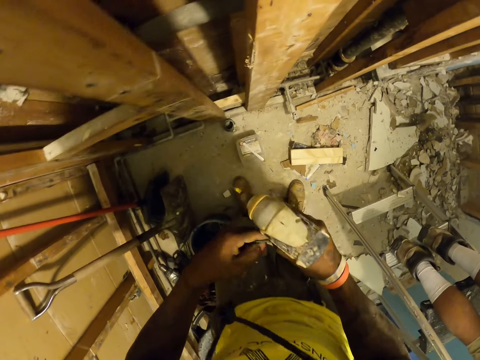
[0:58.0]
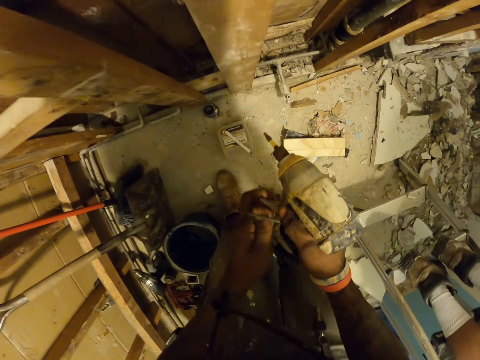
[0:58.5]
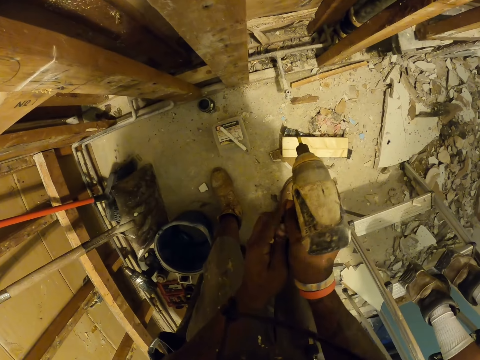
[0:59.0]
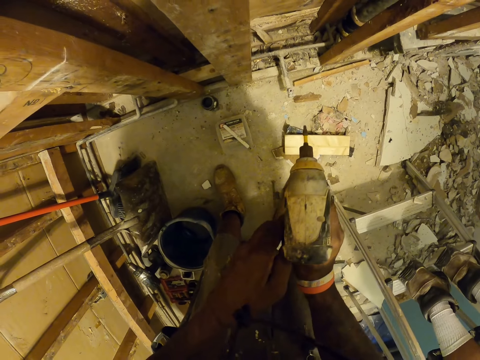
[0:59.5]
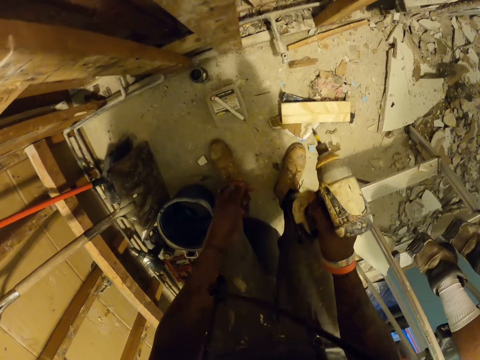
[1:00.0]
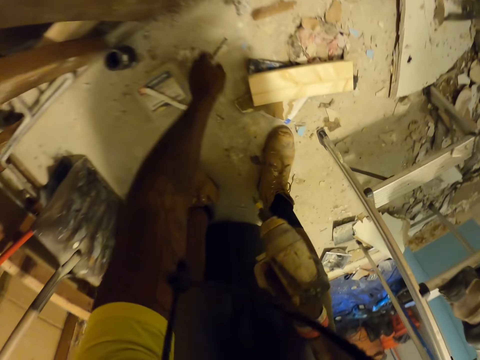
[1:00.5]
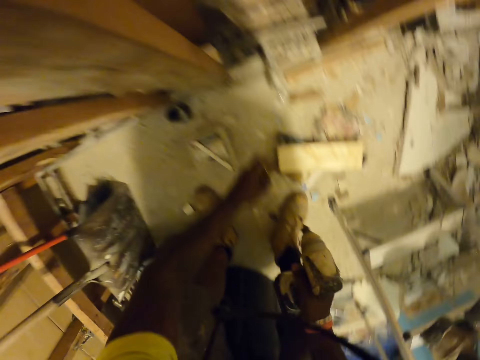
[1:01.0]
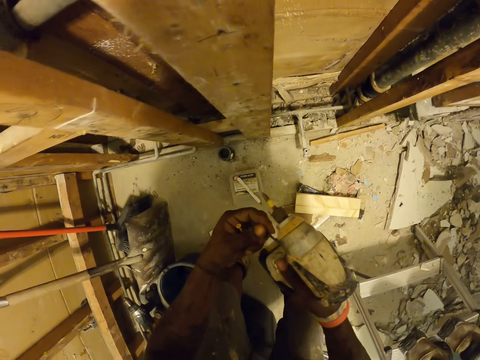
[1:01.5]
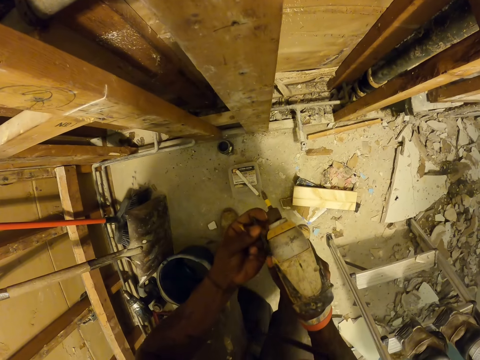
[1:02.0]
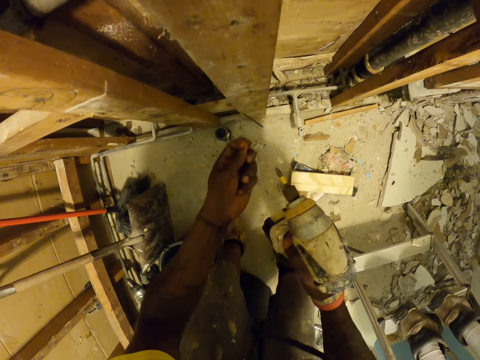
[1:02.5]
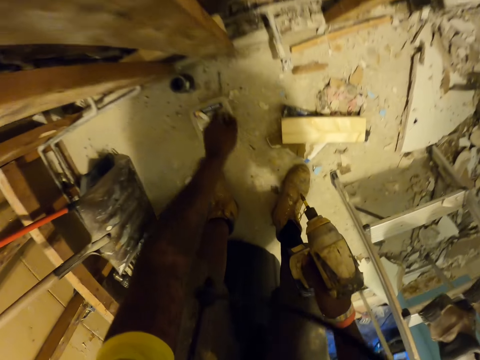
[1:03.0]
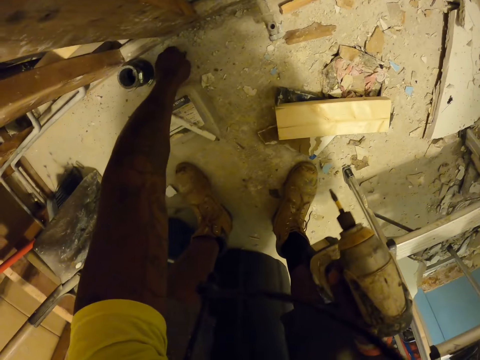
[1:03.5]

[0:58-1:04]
The camera wearer drops a nail. He picks up the nail from the floor with his left hand. He aligns the nail in his hand. He drops the nail. He picks up the nail.

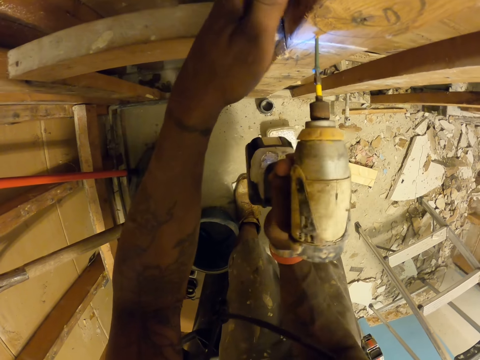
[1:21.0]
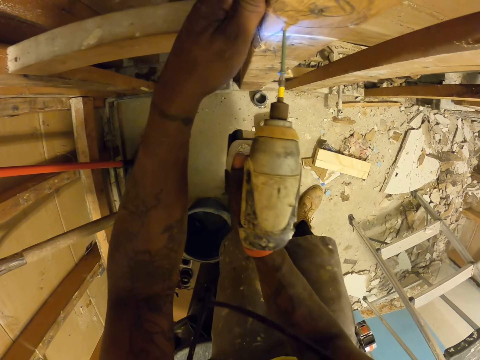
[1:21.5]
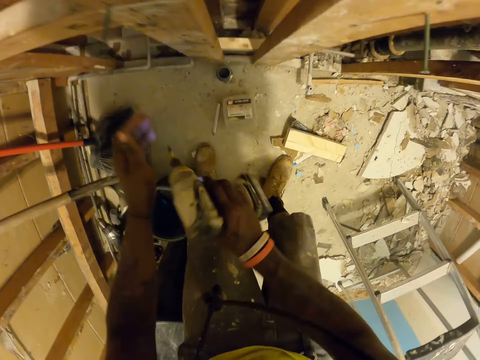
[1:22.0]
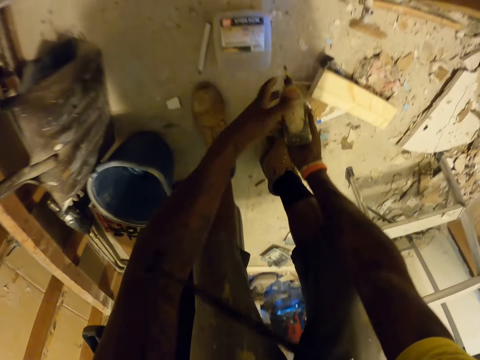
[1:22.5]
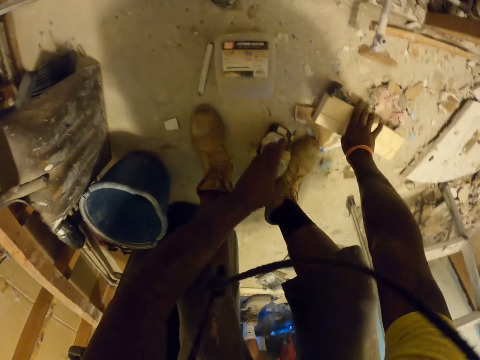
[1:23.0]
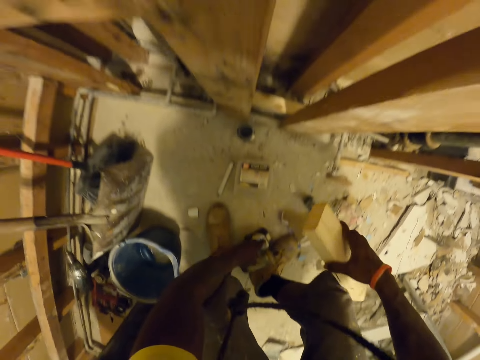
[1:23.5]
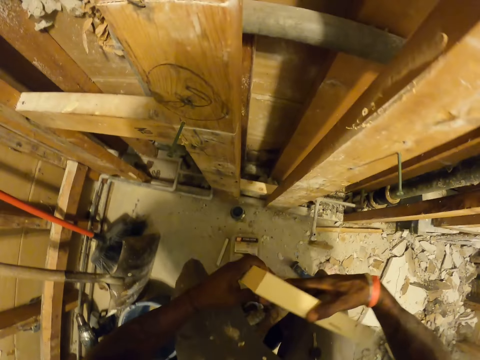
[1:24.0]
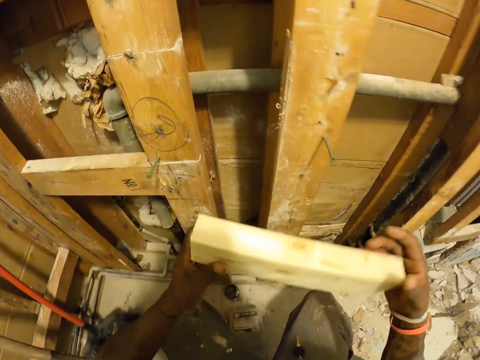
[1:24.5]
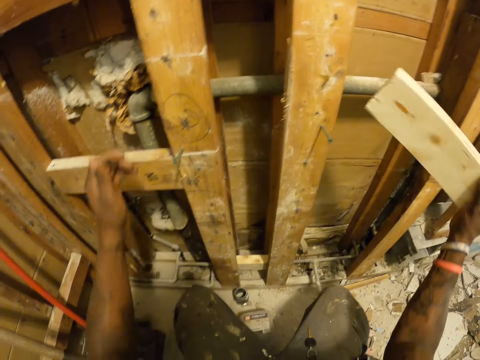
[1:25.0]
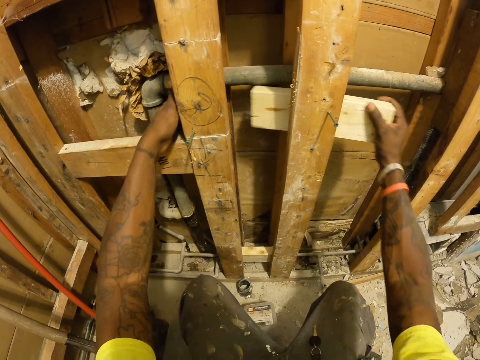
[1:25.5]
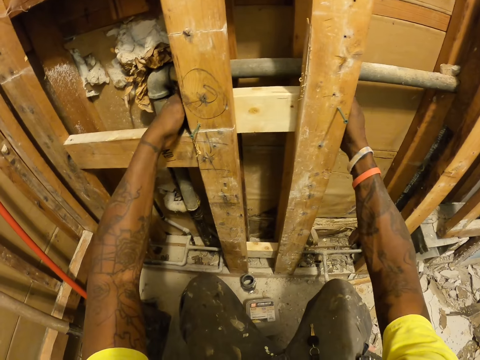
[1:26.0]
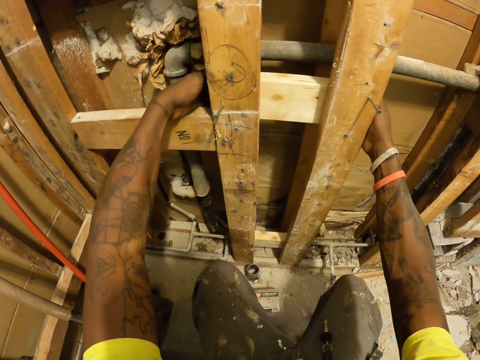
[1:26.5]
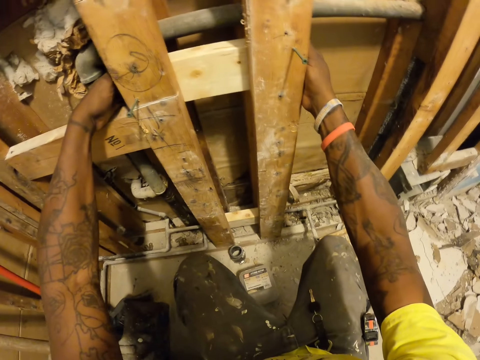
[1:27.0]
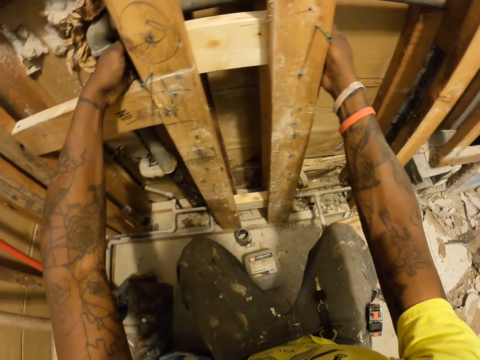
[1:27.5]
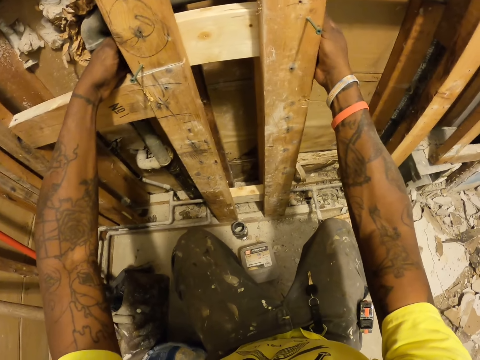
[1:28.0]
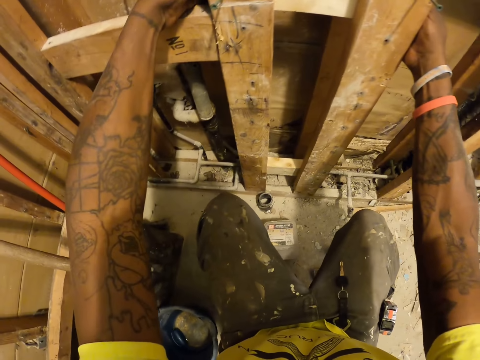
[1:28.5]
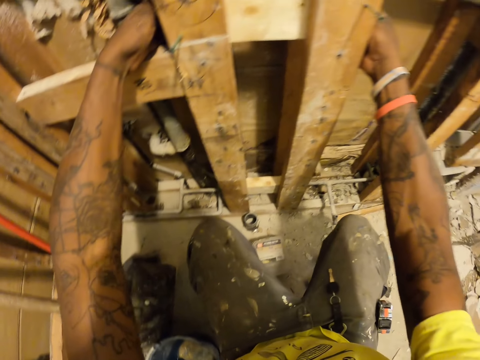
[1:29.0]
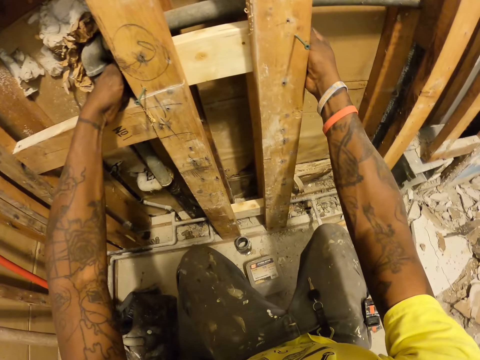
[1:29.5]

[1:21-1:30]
The camera wearer removes the drill from the nail. He holds the drill. He lowers to the ground with the drill in his right hand. He transfers the drill from his right hand to his left hand. He picks up the white wood from the floor with his right hand. He drops the drill on the ground with his left hand. He holds the white wood with both hands. He inserts the white wood into the wooden structure.

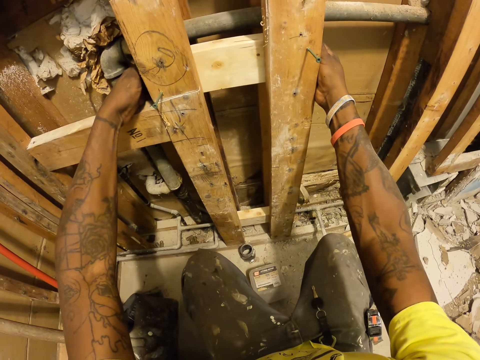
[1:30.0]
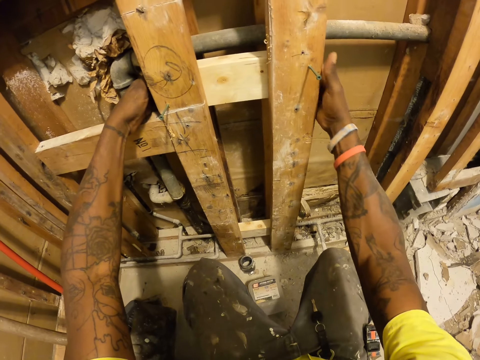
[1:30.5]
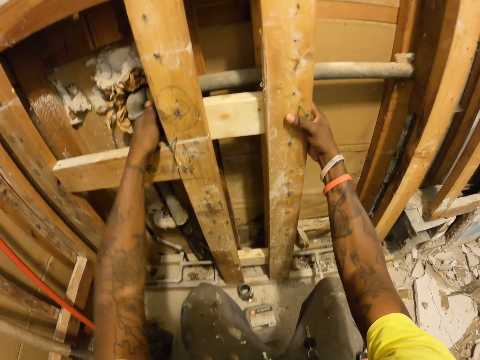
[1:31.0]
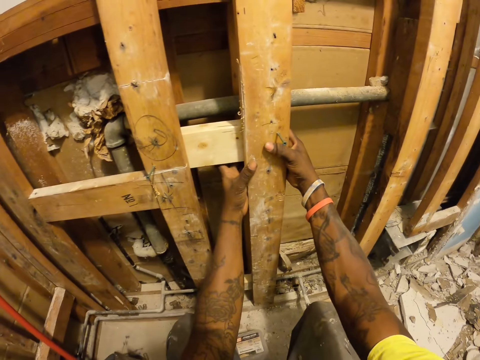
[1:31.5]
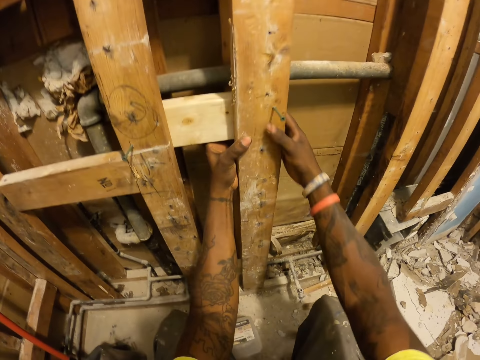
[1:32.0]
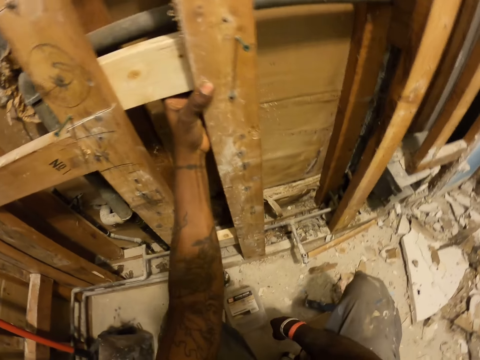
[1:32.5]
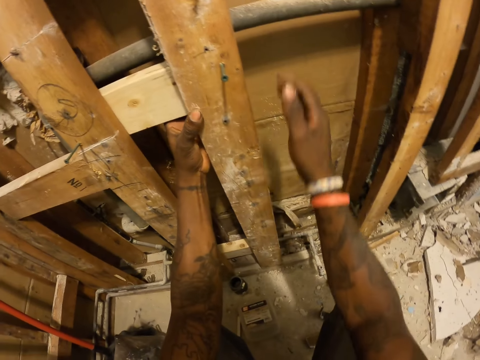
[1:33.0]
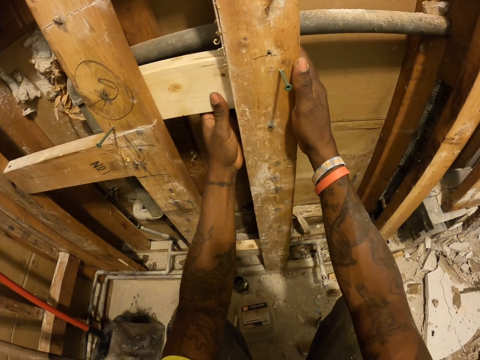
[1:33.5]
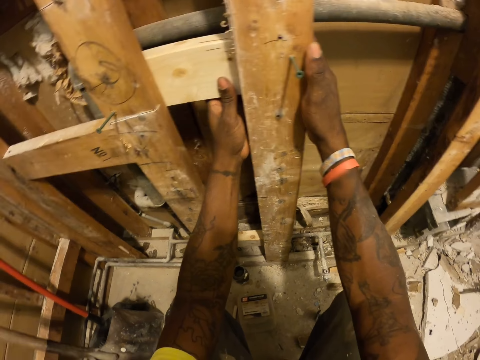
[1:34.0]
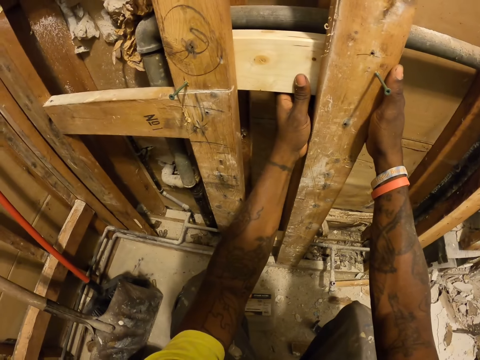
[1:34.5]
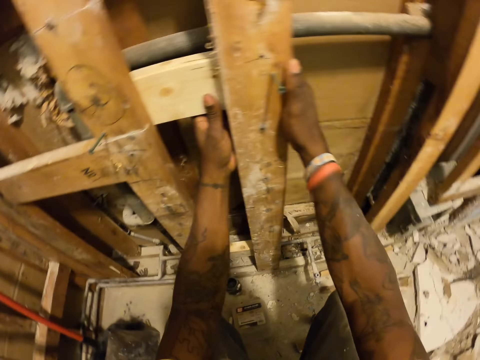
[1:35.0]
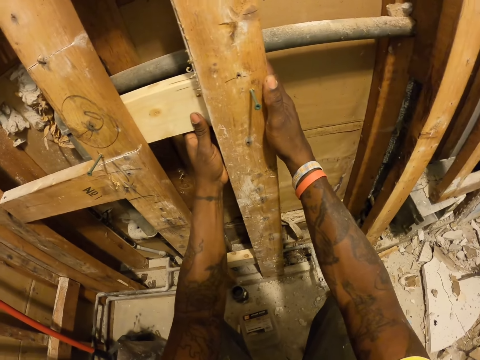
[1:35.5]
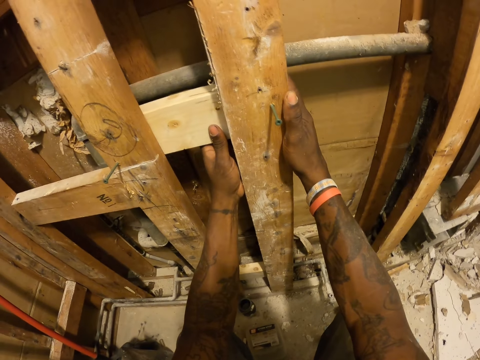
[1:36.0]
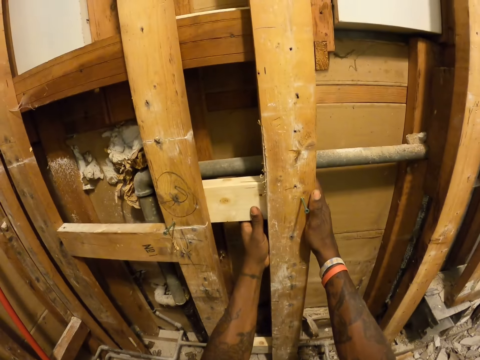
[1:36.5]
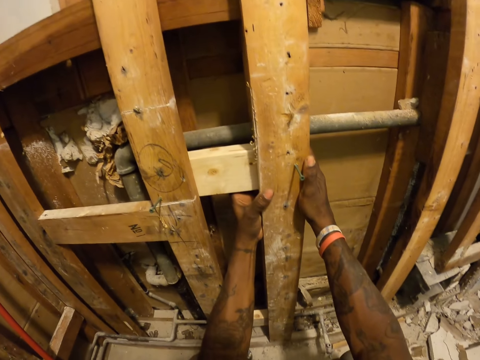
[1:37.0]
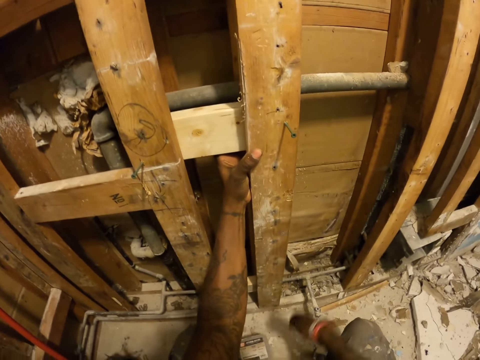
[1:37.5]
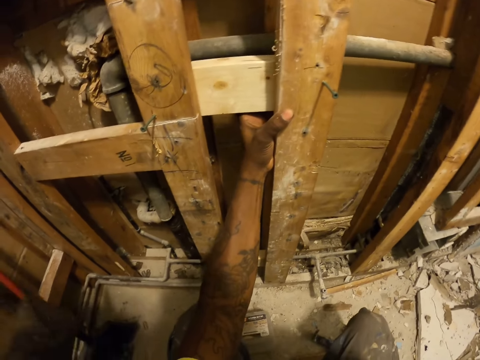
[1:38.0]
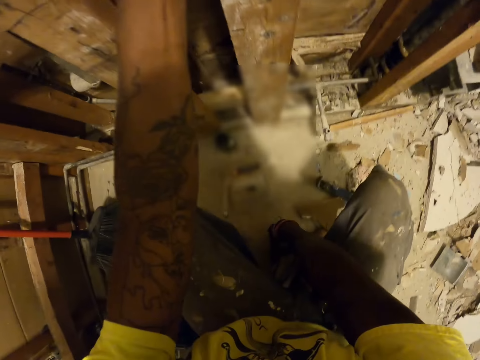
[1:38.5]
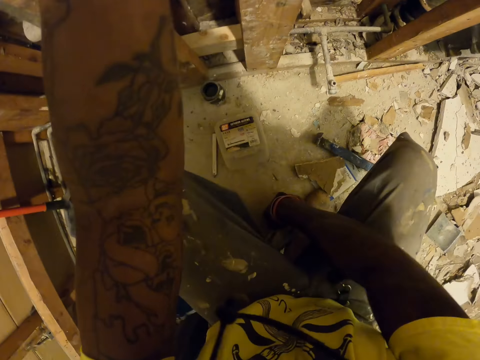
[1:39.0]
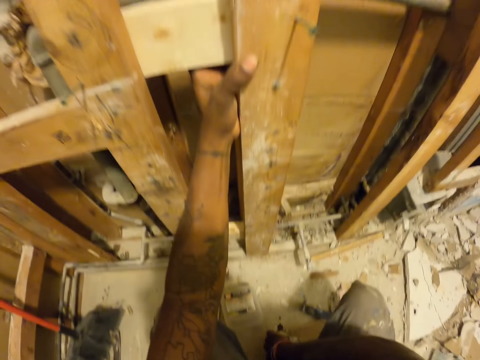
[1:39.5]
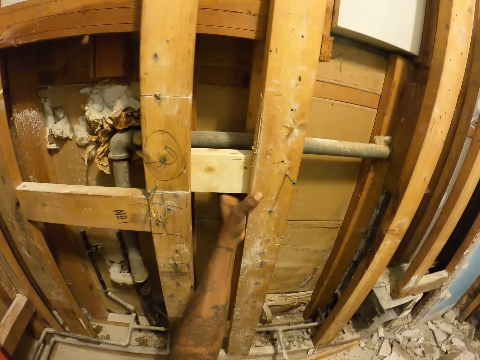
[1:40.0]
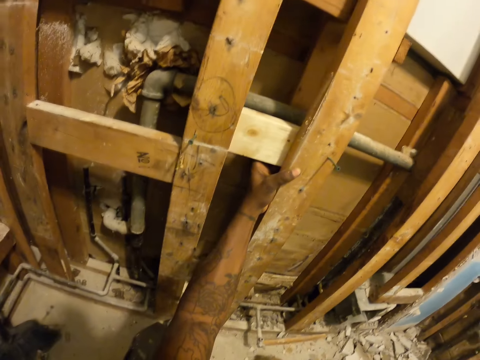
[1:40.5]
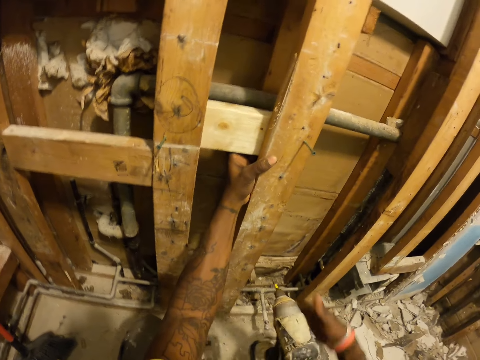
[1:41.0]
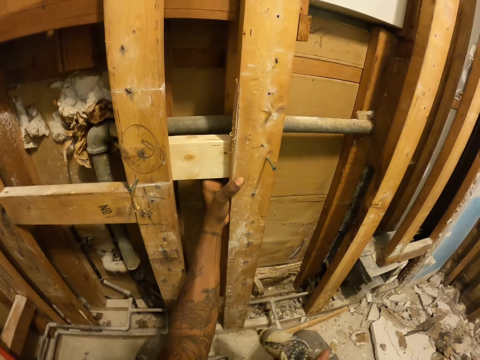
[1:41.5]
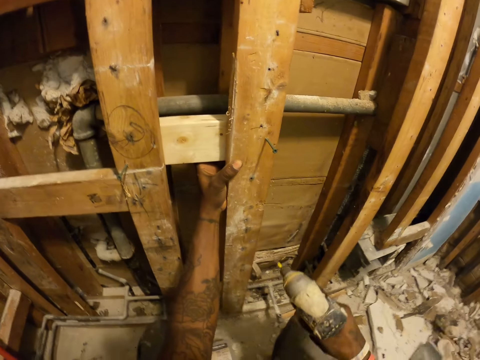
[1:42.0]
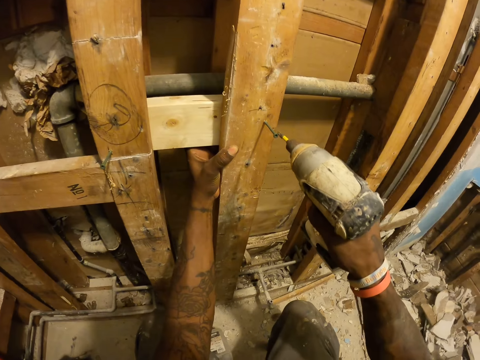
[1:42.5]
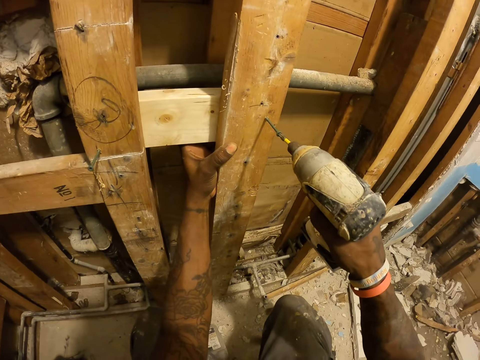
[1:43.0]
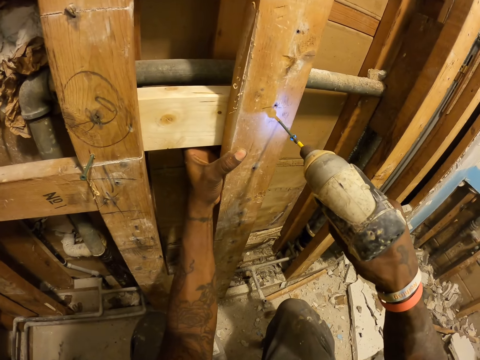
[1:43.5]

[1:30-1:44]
The camera wearer moves his left hand. He holds the white wood with his left hand. He touches the floor. He adjusts the white wood with his hands. He picks up the drill from the floor with his right hand. A person scoops waste. The camera wearer drills the nail into the wood with the drill.
